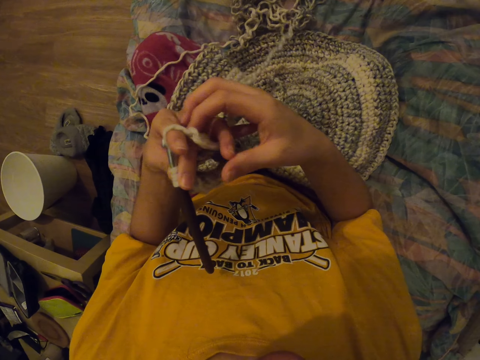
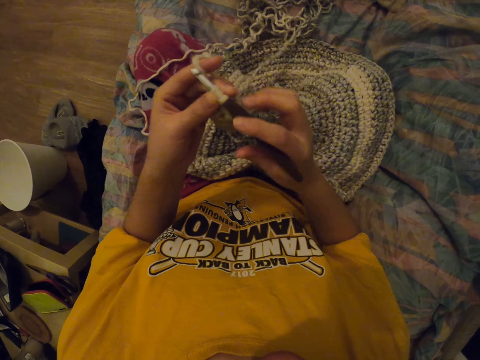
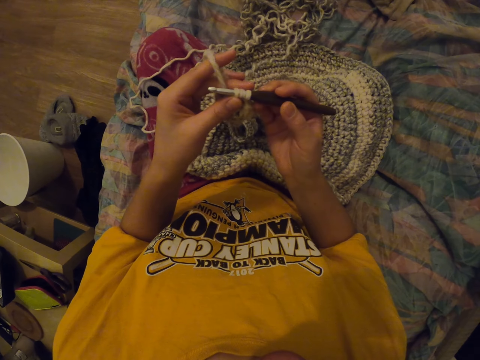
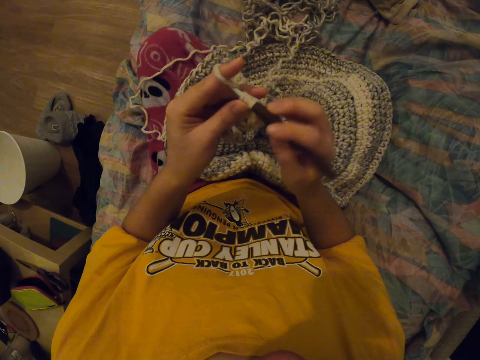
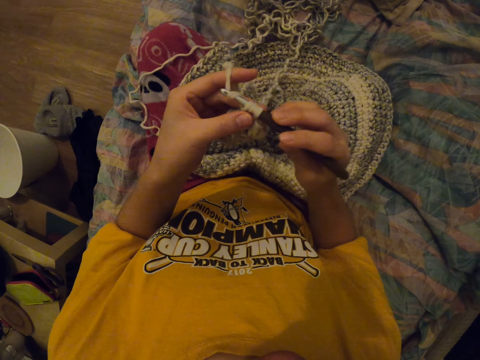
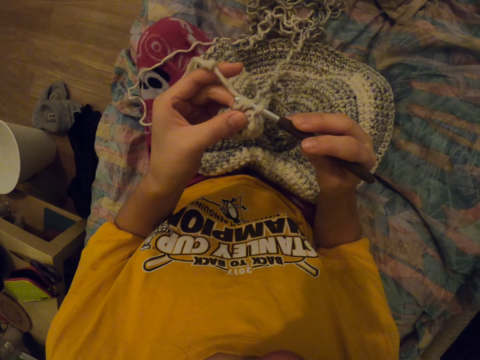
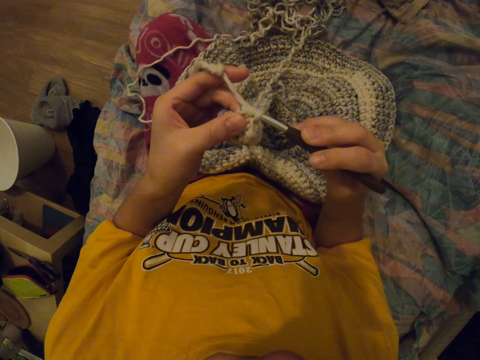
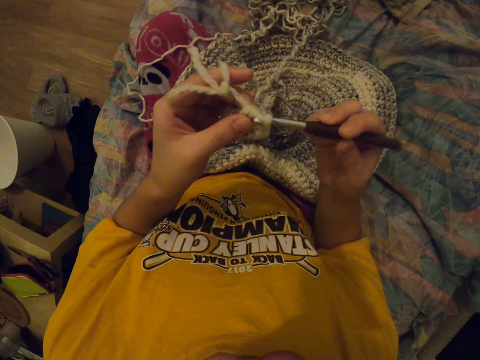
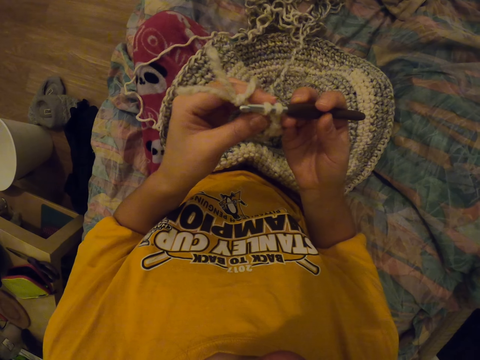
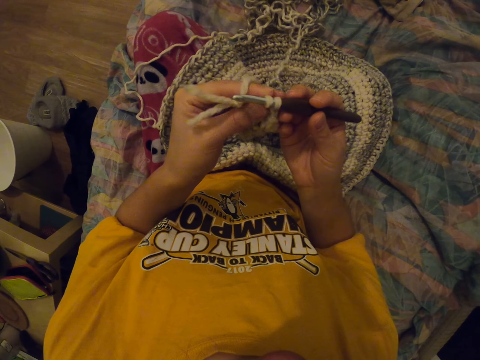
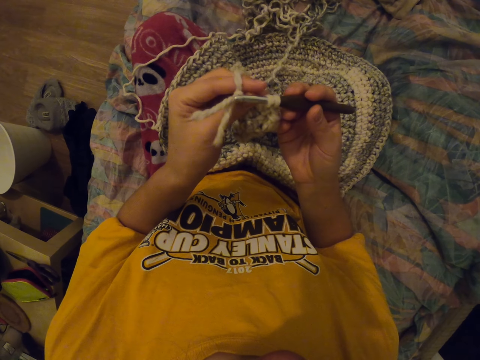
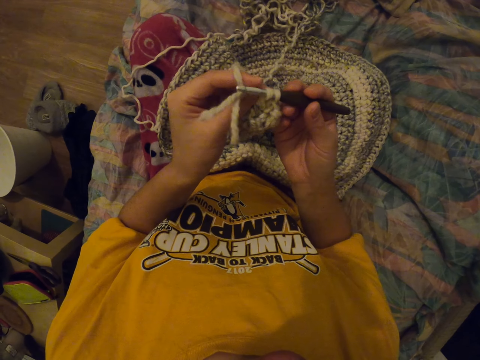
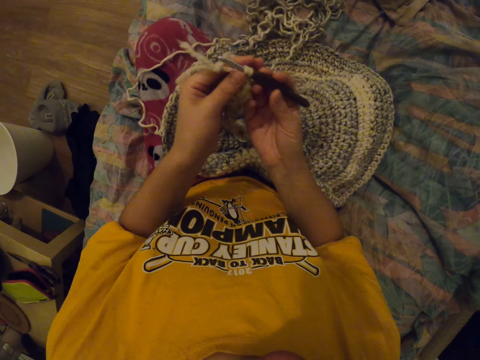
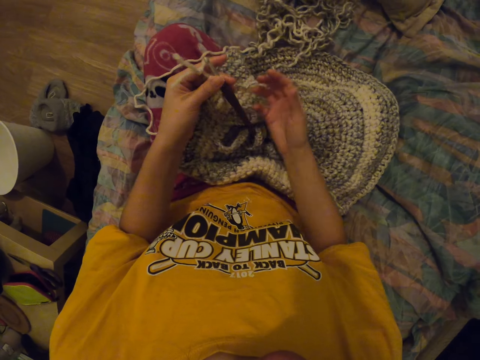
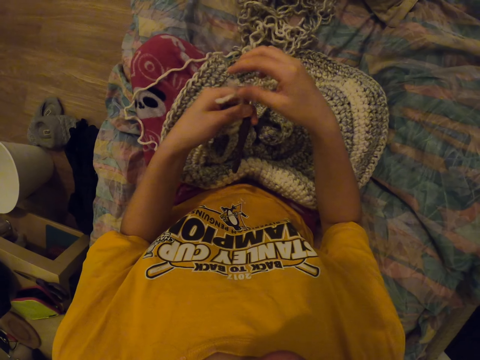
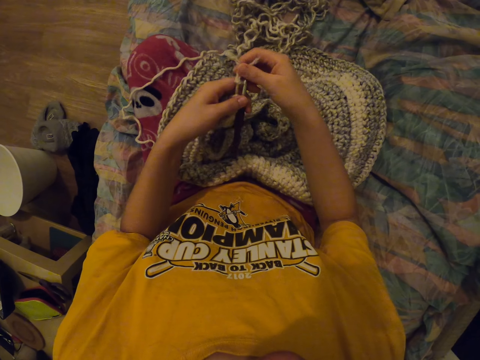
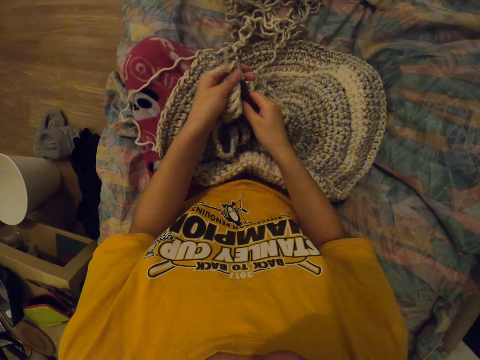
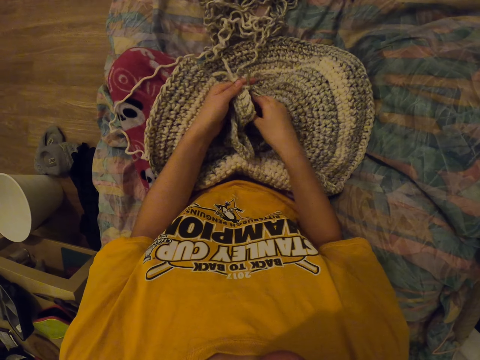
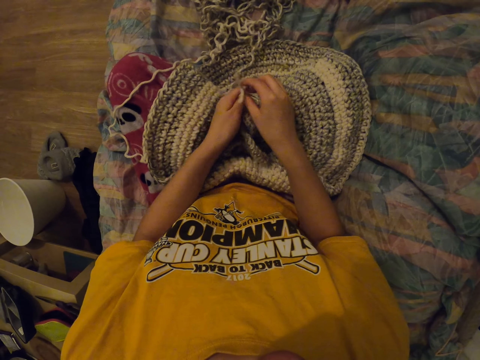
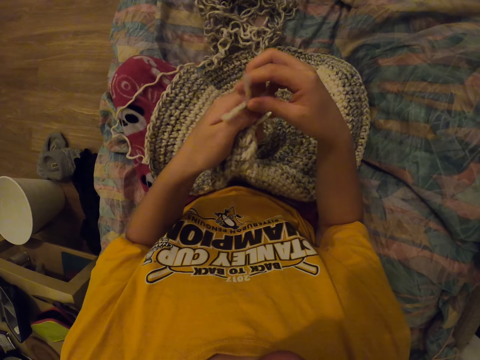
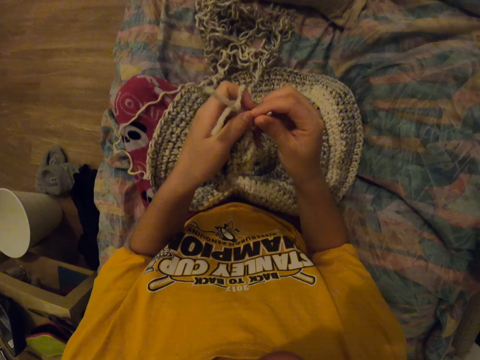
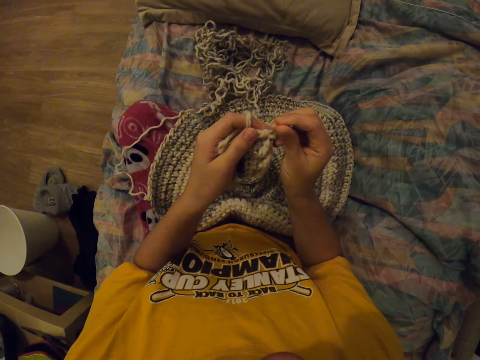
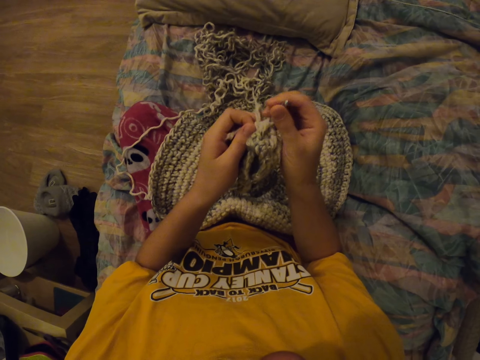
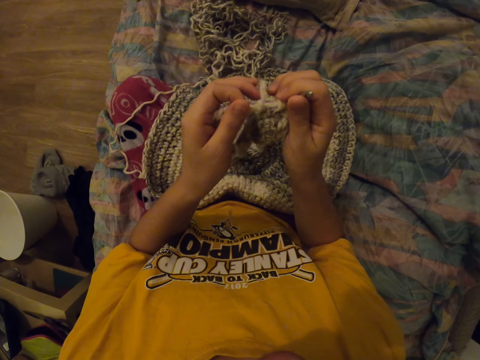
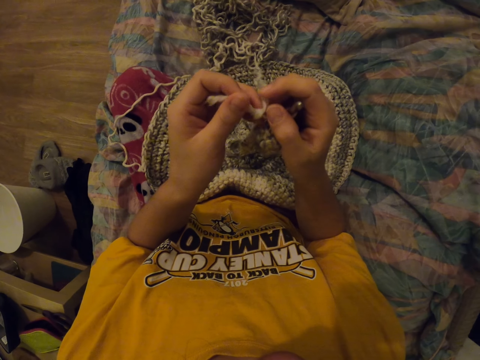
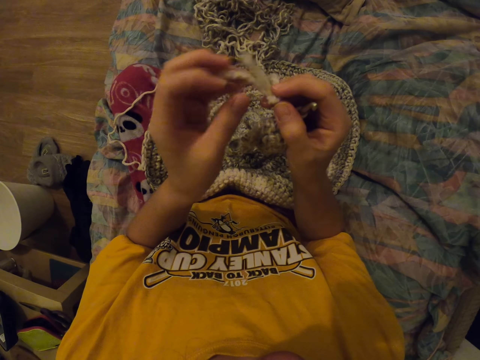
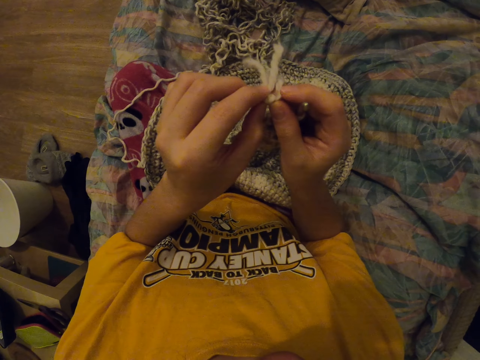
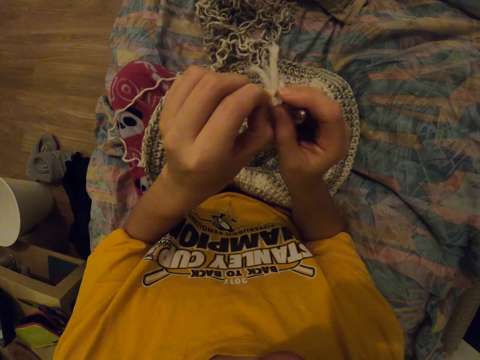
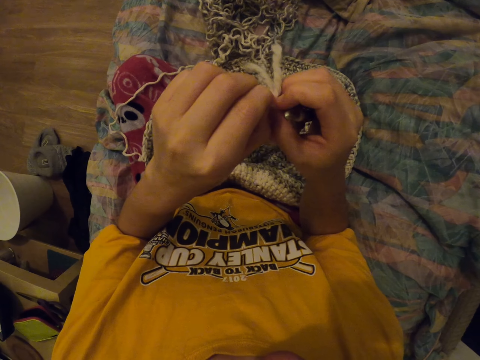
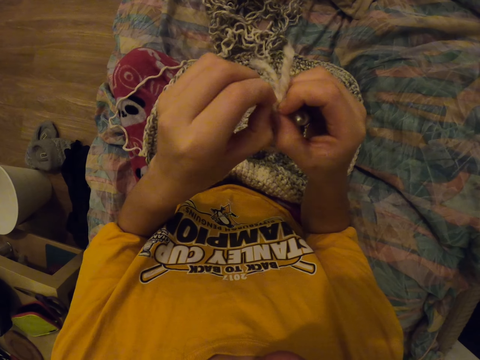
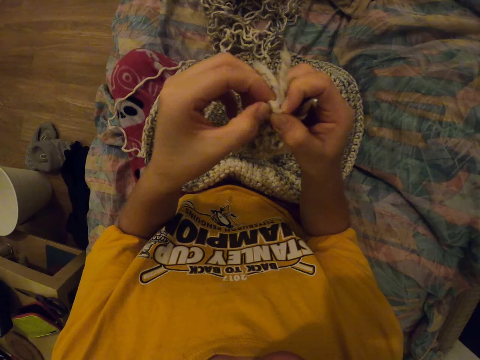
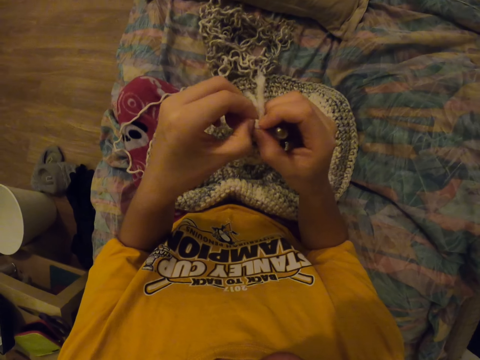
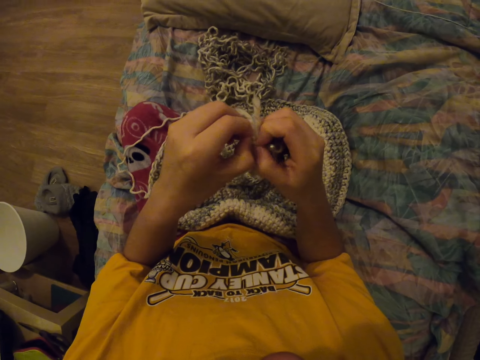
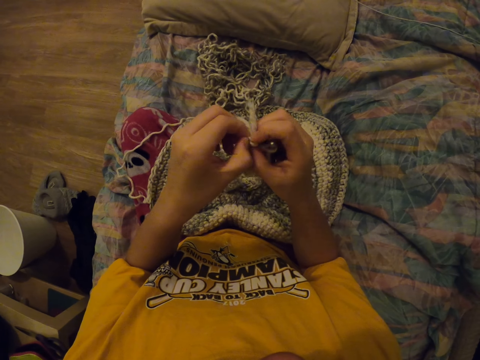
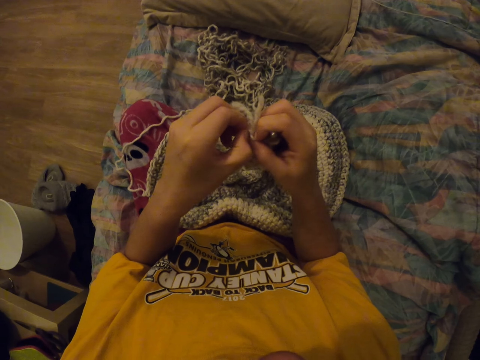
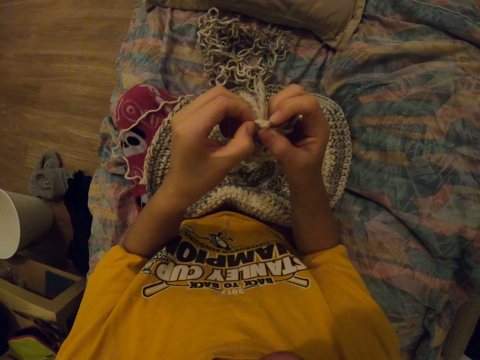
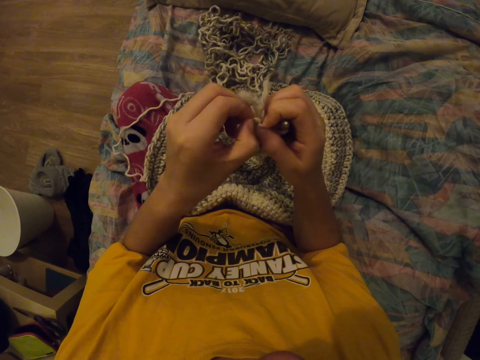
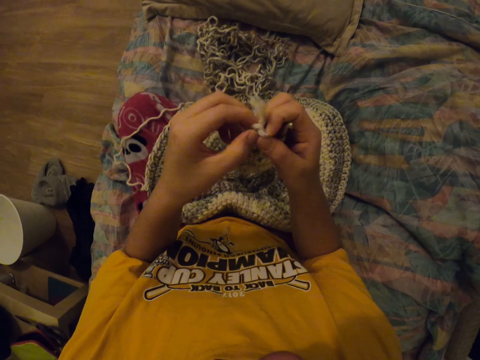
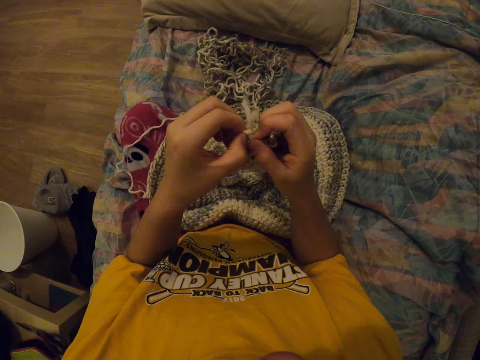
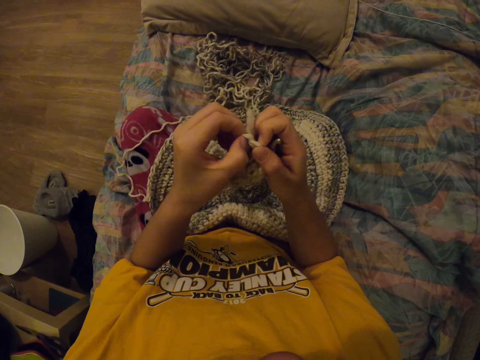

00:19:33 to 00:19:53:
The camera wearer touches the knot. They untie the knot, and unfold the knot on the fabric.

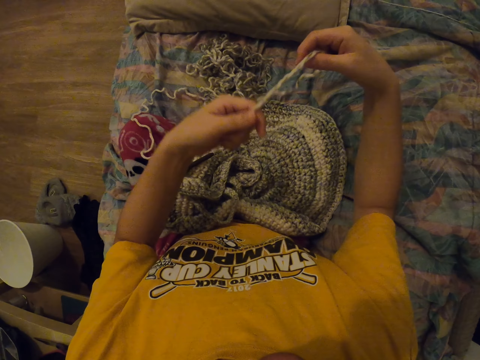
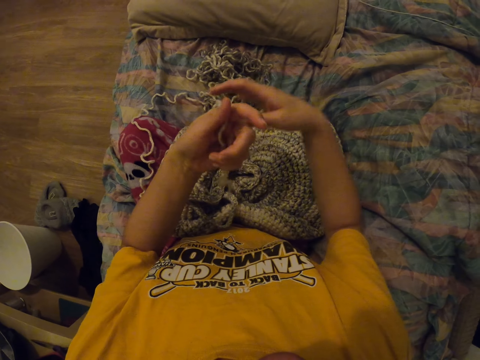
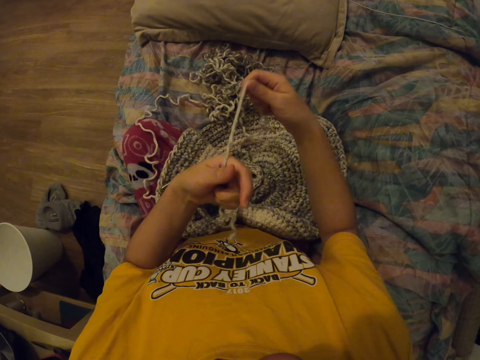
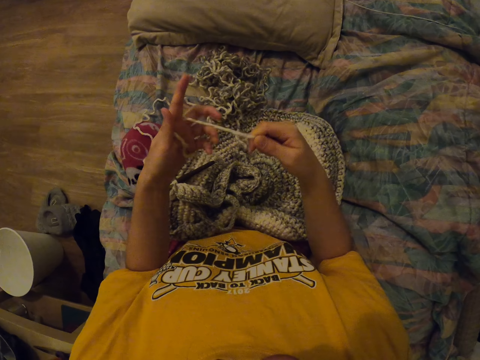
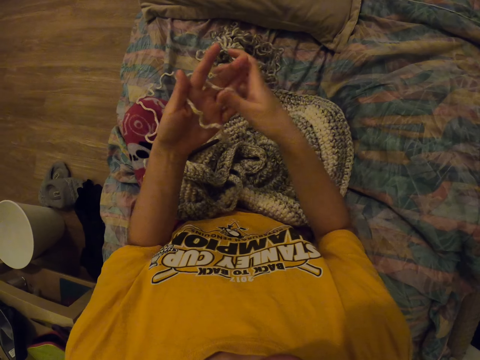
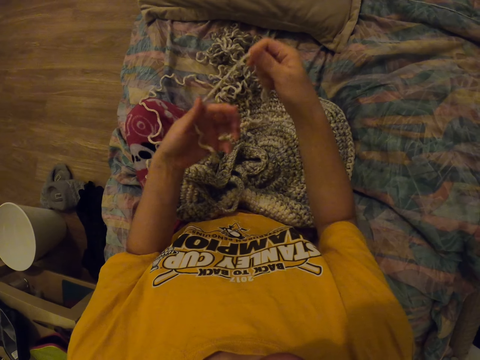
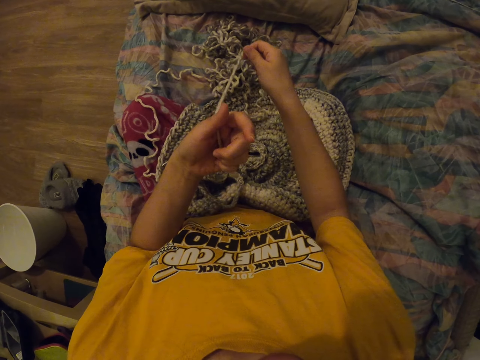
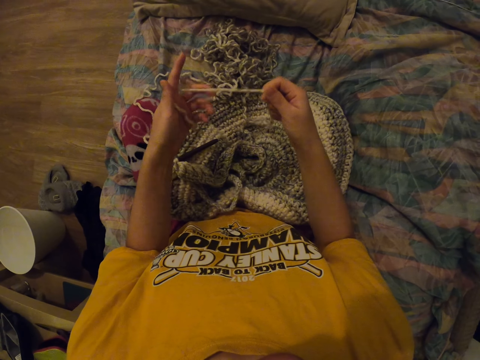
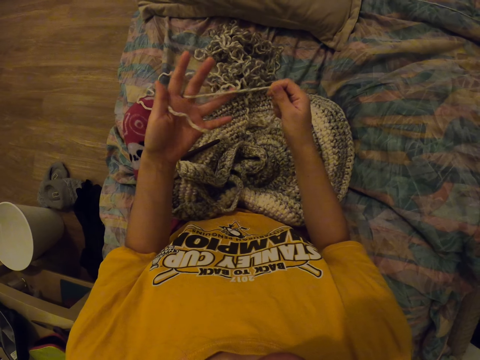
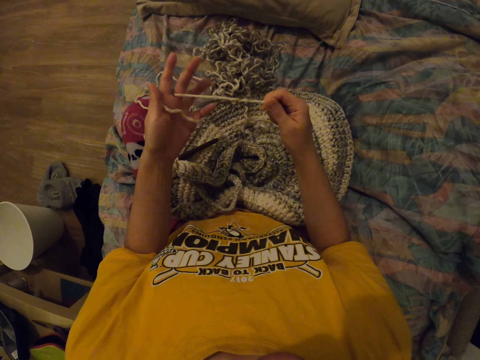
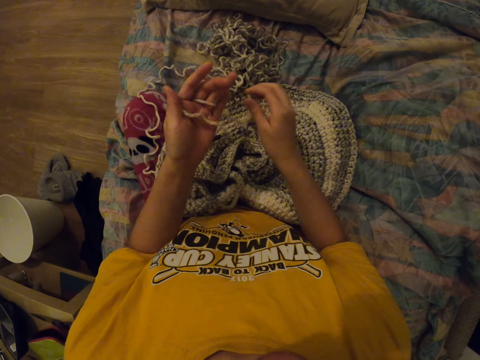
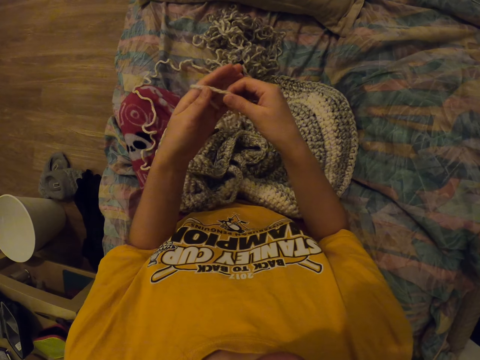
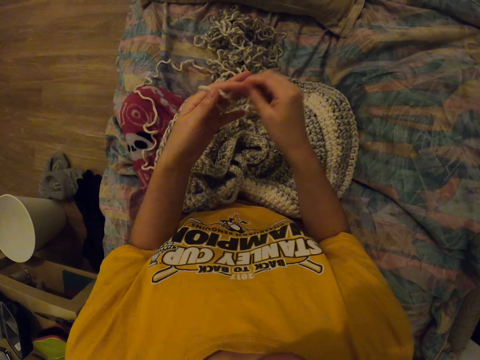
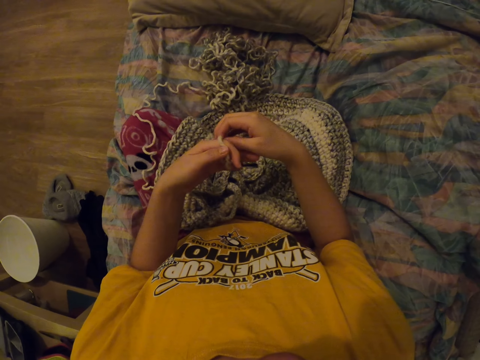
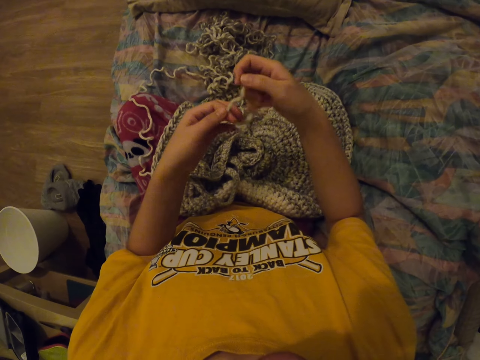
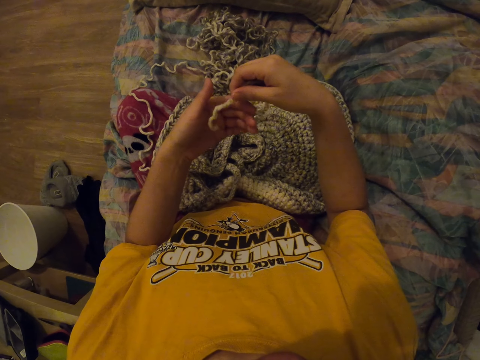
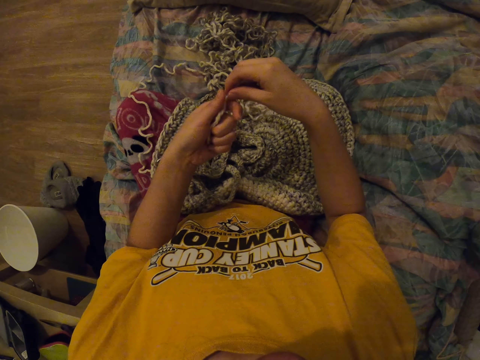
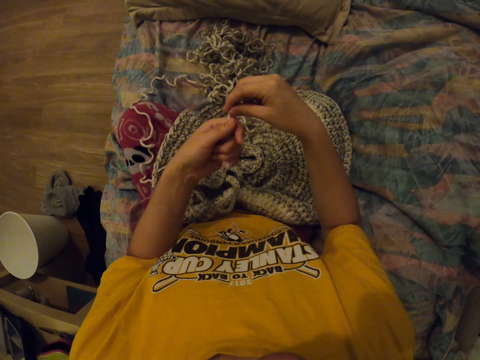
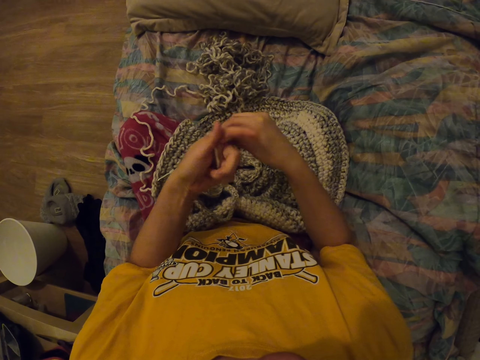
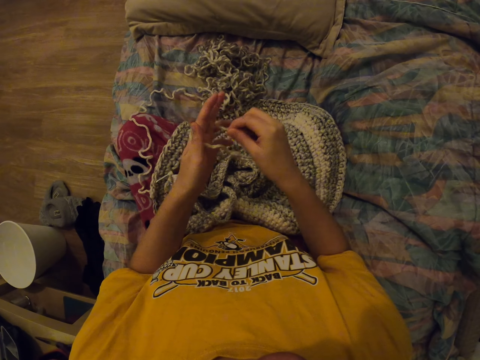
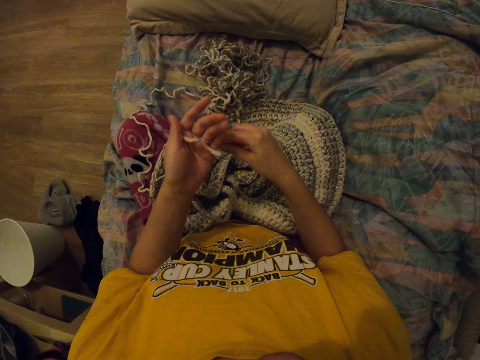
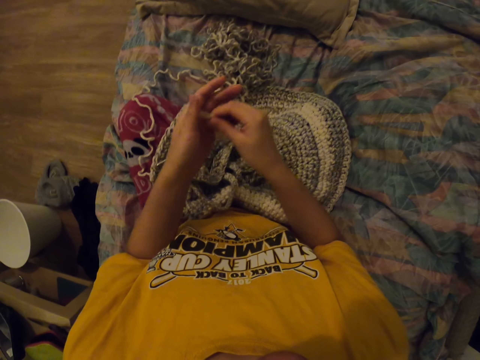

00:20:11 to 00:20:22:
The camera wearer ties the thread around her fingers. She winds the yarn around her fingers.
